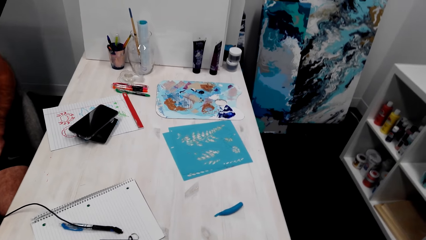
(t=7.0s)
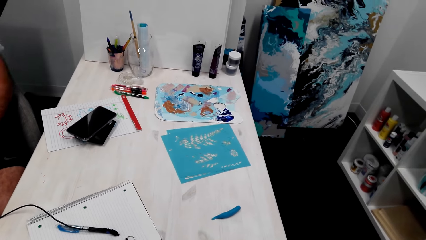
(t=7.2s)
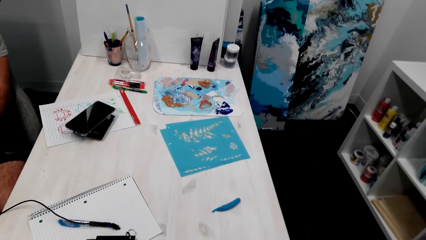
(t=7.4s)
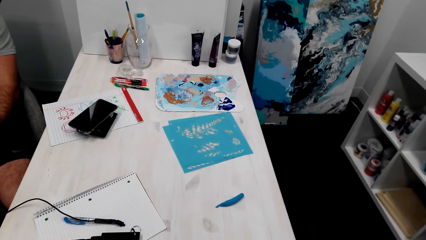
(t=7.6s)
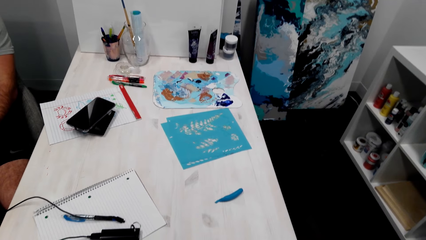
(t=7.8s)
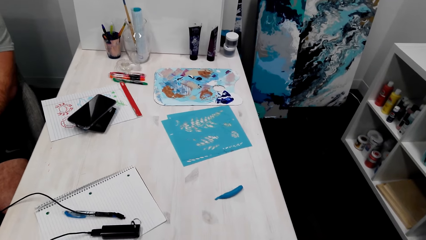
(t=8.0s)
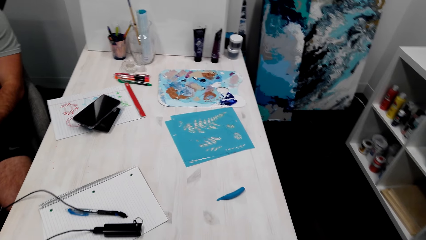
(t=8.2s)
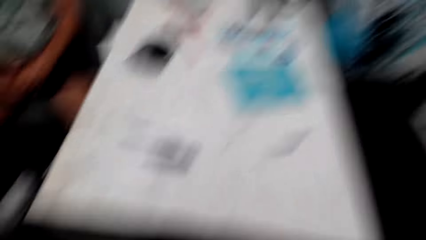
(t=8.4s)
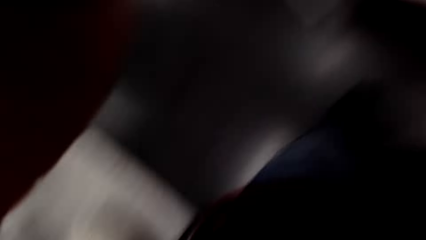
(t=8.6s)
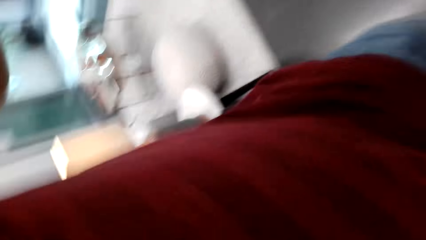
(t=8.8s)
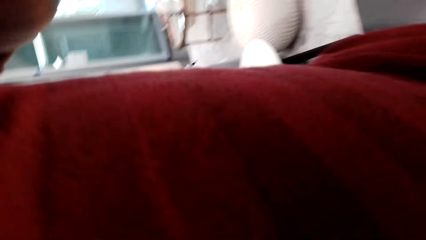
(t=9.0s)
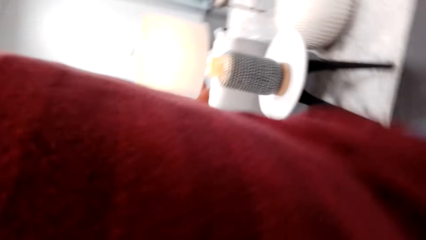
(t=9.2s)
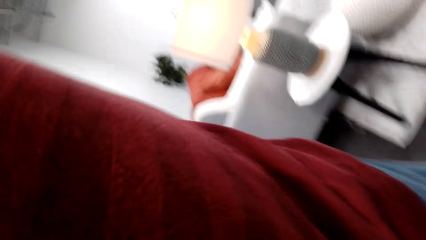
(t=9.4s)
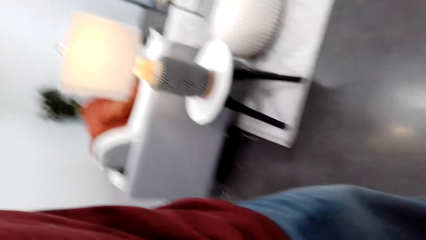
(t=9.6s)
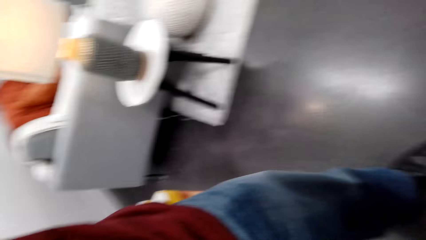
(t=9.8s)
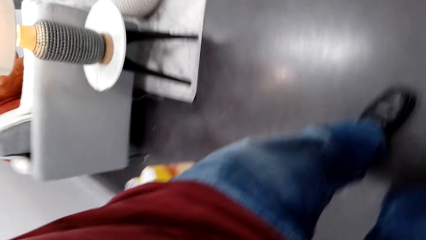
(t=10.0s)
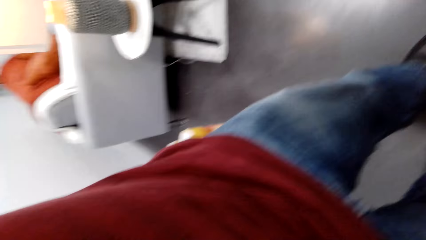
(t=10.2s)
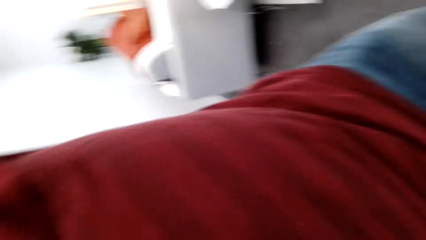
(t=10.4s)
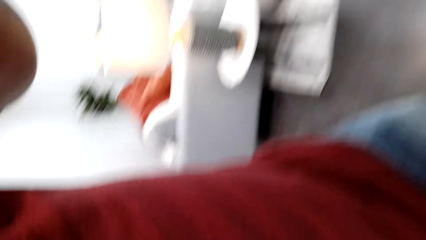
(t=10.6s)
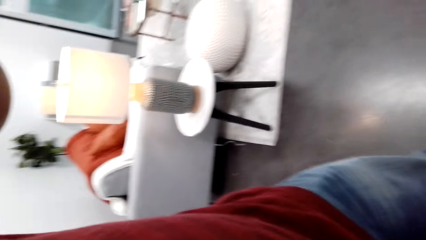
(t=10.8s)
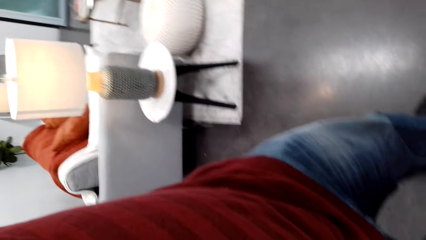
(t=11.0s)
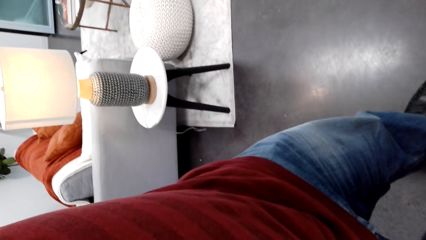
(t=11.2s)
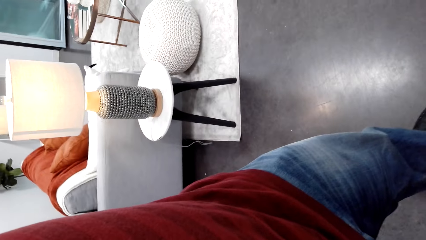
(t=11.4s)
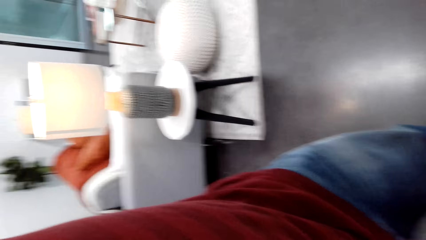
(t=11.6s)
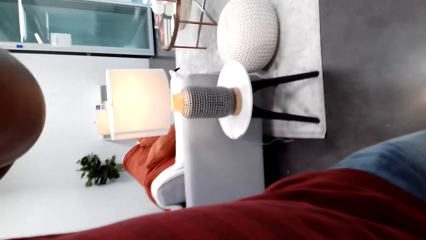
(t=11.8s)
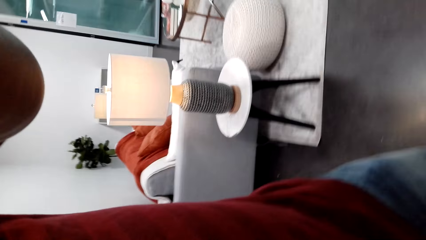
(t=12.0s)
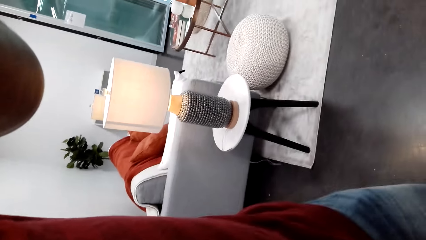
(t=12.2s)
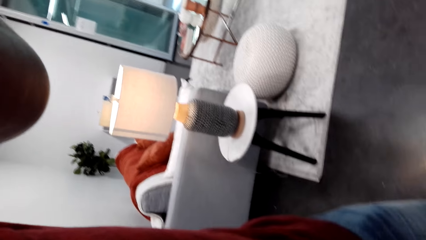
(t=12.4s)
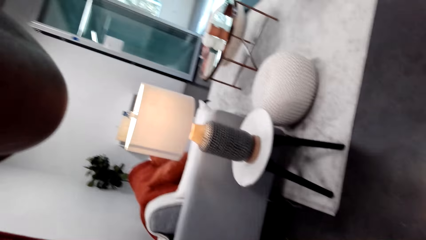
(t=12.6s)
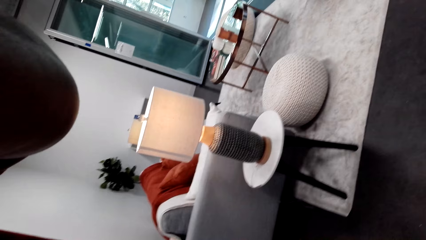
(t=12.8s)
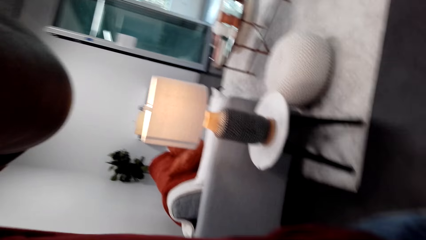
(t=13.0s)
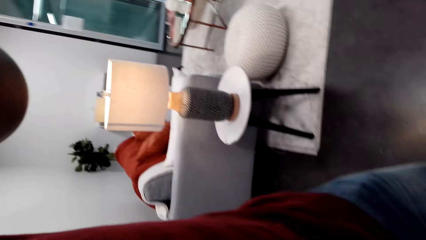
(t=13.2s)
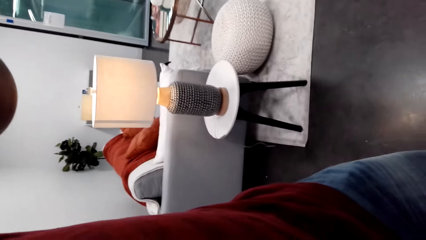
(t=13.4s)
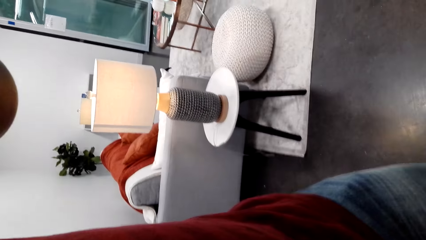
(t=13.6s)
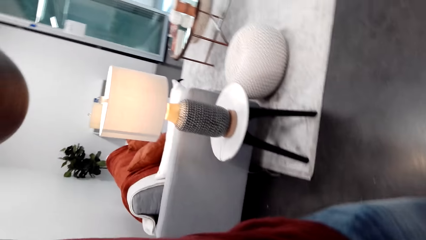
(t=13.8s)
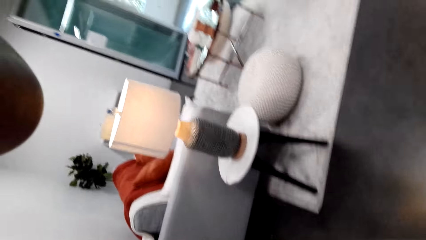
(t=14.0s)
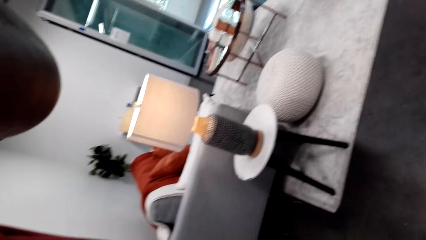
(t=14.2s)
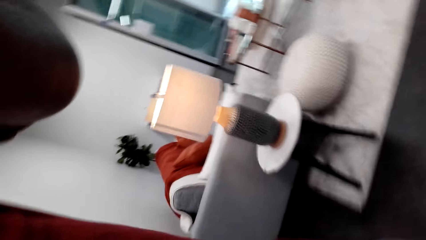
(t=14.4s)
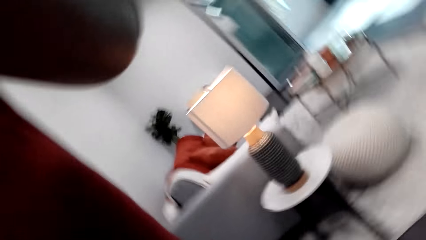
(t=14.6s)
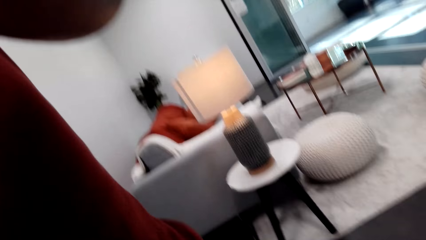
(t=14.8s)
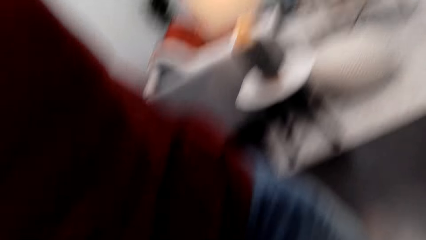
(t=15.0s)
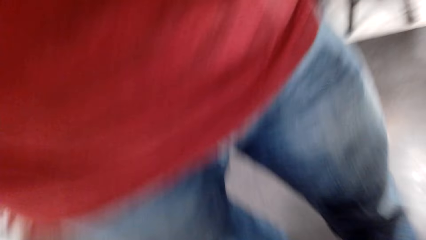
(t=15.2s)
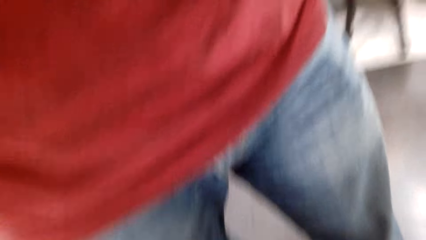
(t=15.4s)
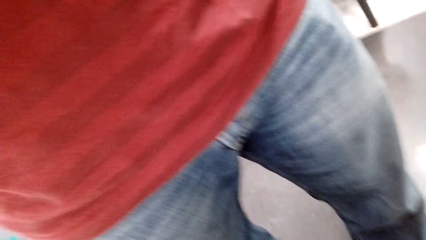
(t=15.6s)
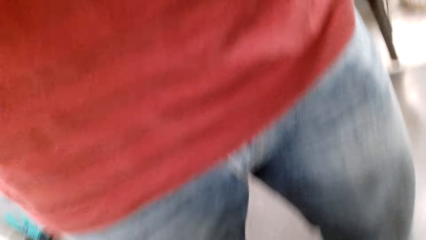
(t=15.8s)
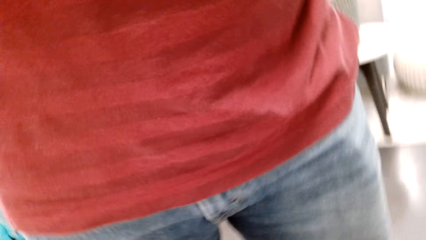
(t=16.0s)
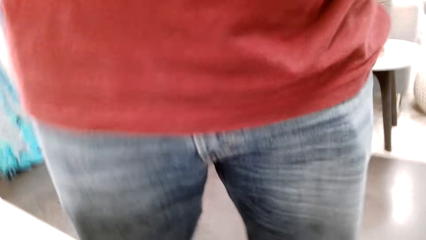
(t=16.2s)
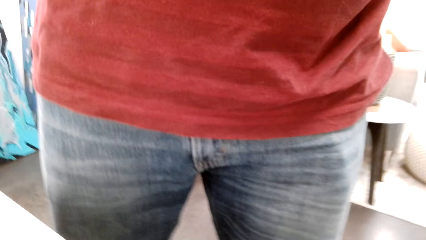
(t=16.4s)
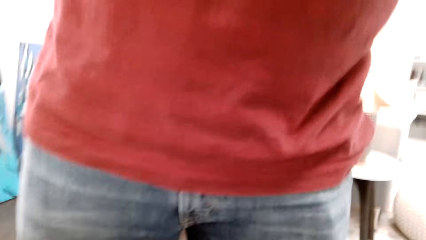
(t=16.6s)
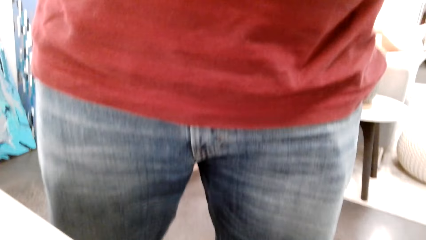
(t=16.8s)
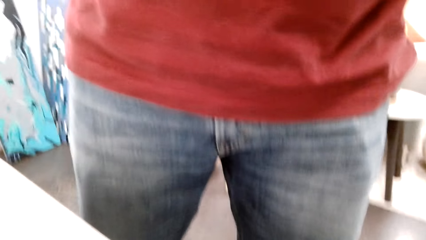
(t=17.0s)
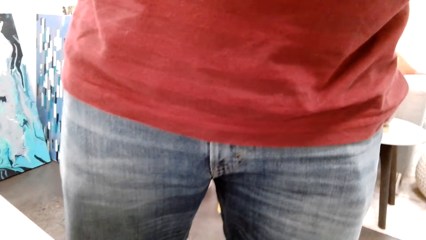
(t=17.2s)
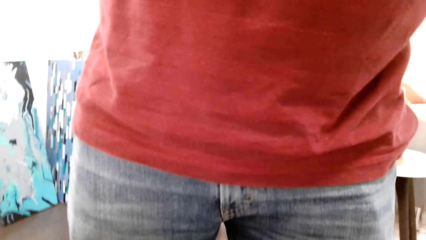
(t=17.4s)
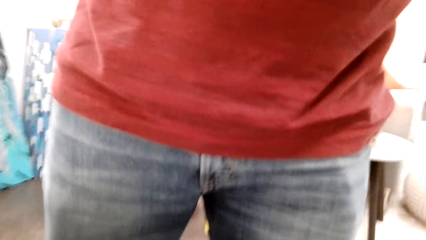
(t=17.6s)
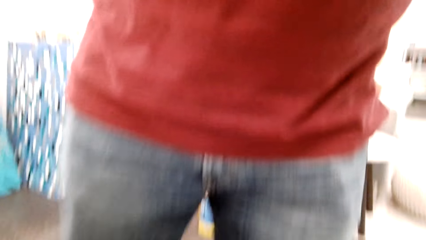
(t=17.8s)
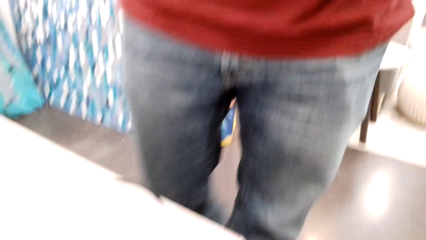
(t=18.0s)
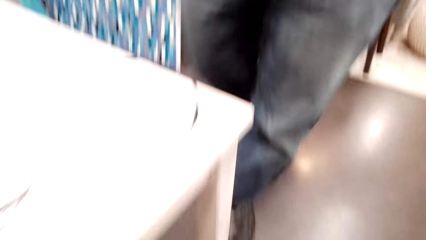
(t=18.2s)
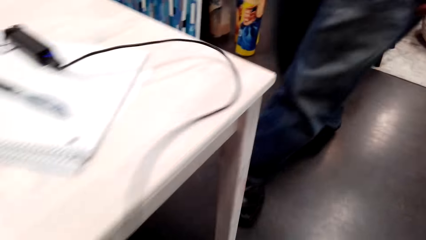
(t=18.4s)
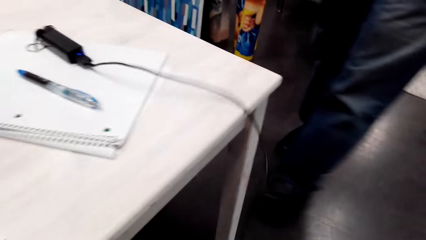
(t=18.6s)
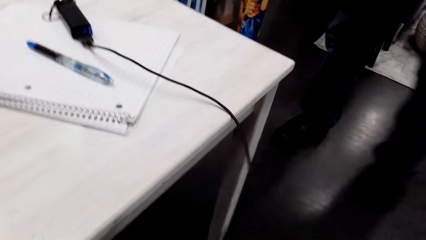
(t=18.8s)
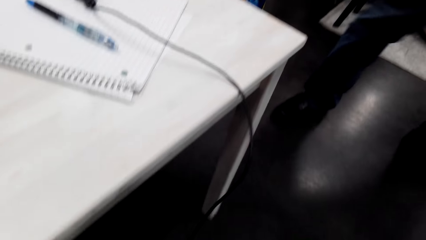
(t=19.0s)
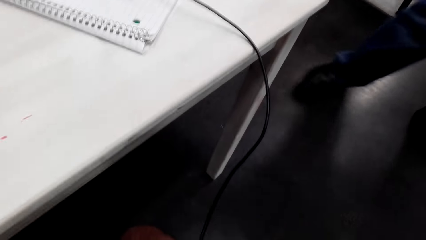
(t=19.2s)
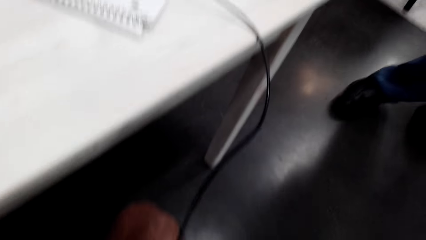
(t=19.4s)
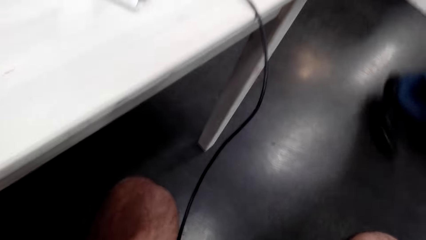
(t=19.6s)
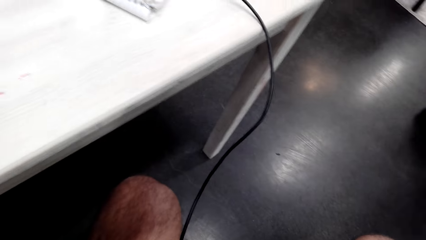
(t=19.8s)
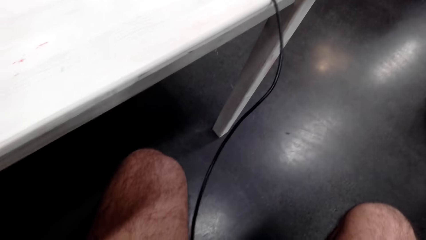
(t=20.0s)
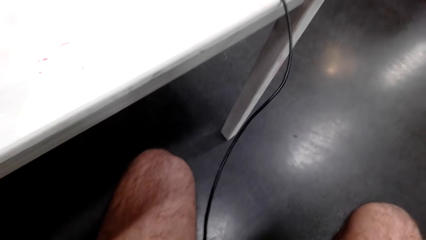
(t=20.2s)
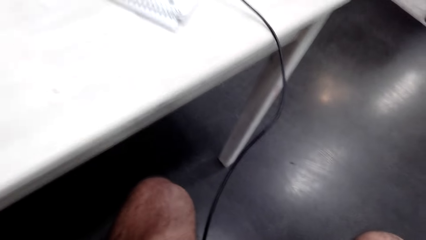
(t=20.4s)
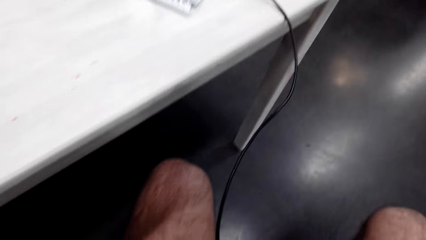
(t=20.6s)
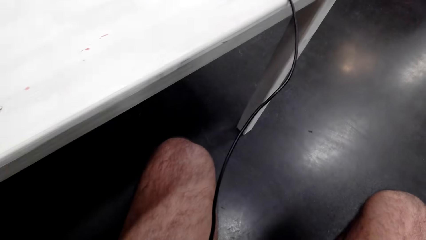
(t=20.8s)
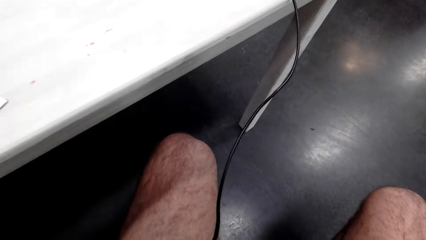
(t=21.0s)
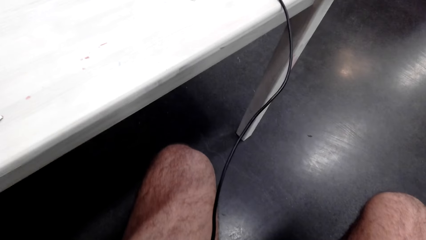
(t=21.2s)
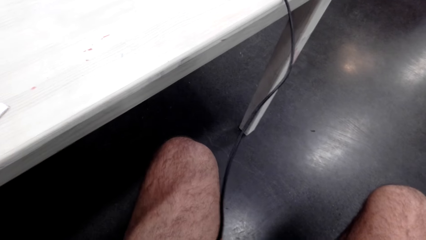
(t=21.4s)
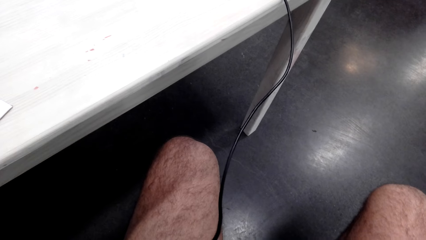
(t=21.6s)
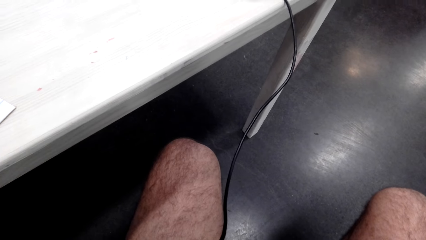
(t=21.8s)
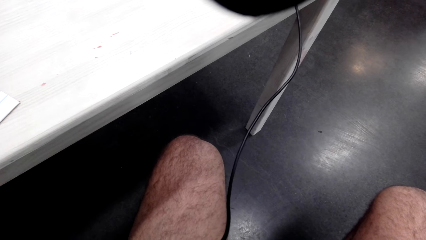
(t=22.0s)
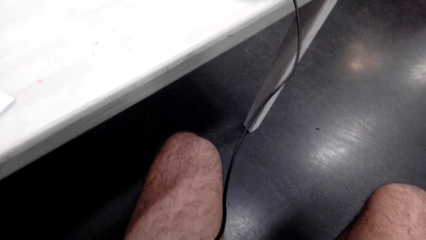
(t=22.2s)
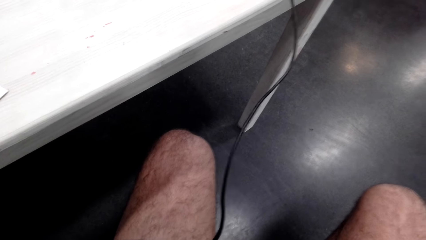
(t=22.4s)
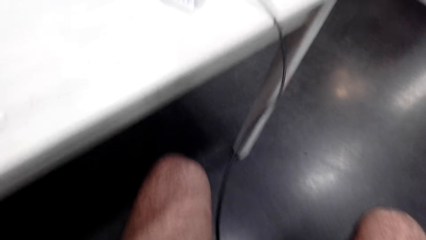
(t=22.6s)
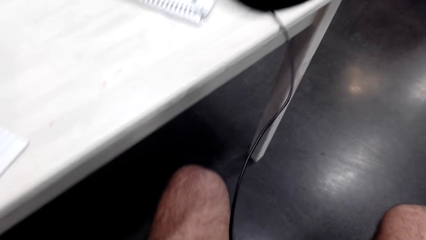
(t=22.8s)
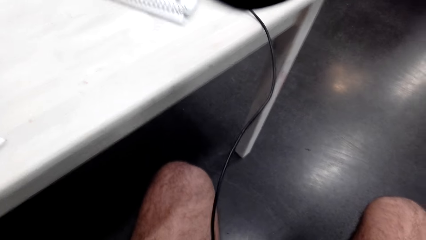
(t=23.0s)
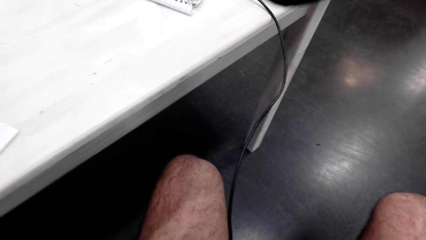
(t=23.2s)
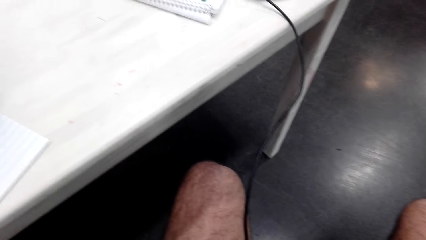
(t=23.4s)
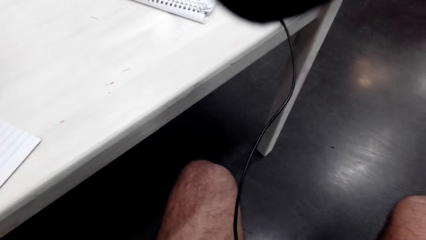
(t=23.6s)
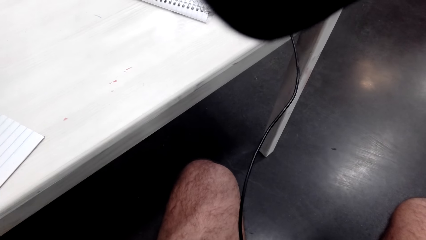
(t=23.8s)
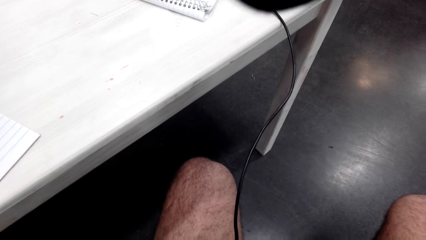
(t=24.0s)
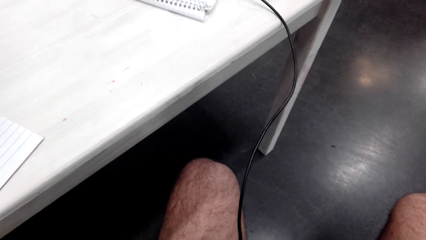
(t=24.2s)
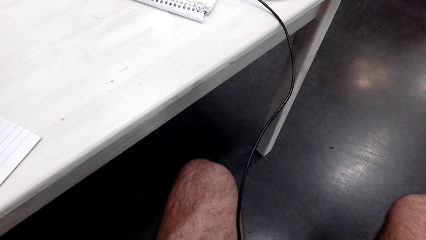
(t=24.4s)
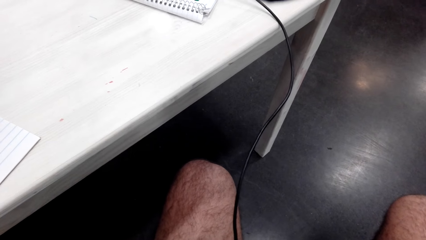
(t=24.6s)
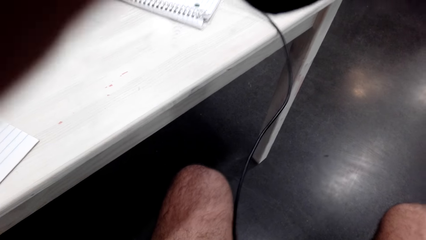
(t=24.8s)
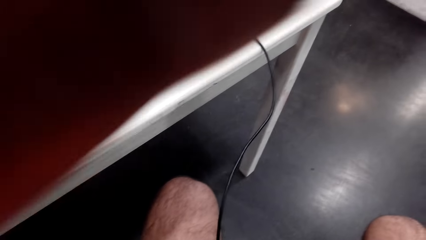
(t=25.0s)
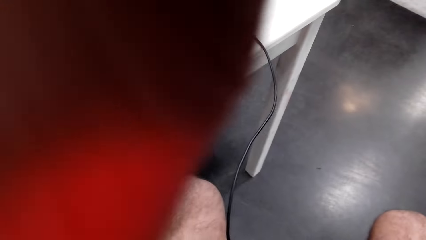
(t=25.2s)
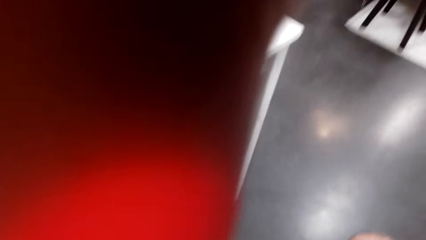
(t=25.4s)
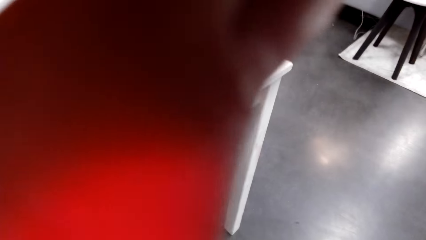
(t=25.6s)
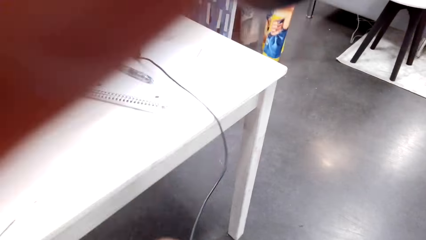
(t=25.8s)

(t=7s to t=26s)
The camera wearer looks around the room. They look at a man. They look at the table.
